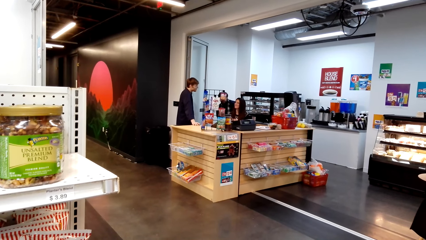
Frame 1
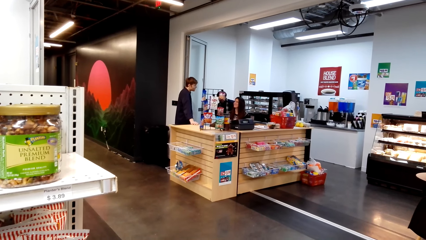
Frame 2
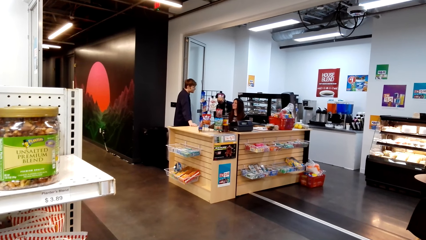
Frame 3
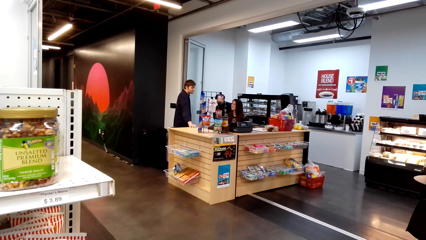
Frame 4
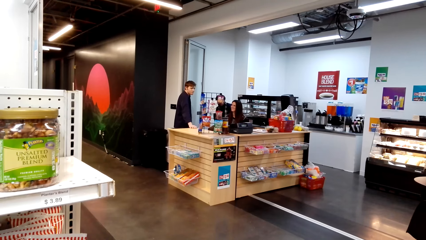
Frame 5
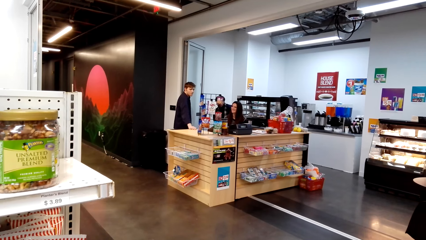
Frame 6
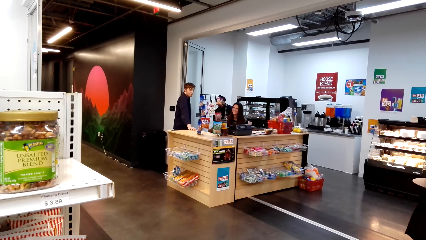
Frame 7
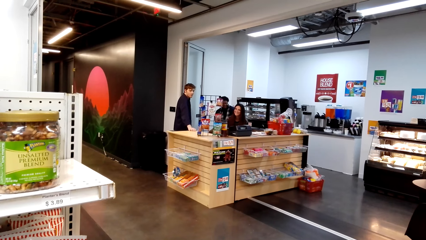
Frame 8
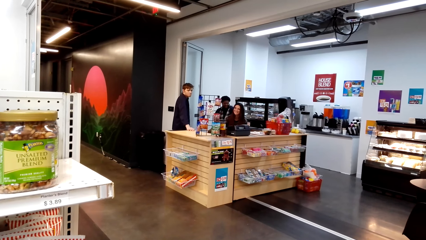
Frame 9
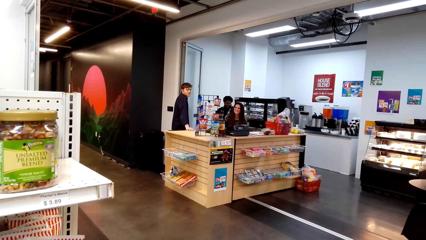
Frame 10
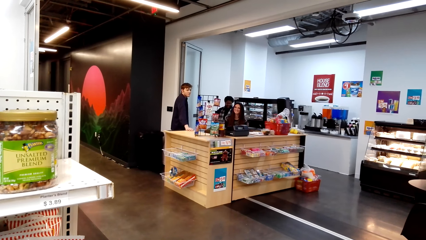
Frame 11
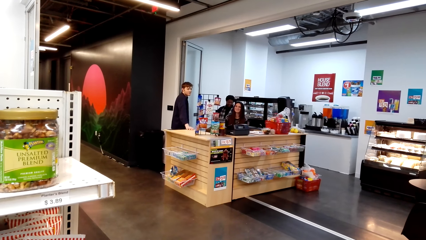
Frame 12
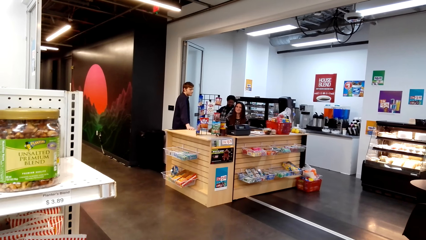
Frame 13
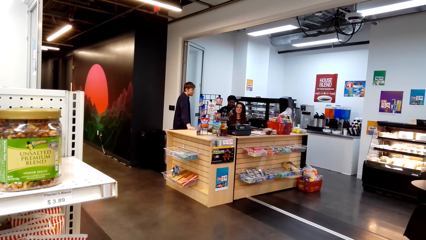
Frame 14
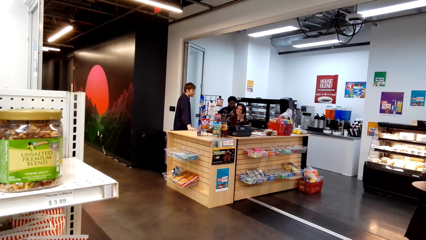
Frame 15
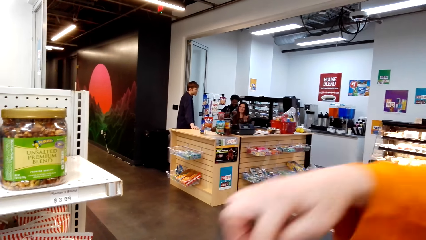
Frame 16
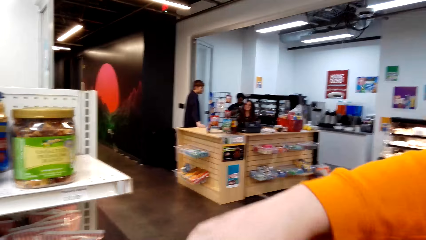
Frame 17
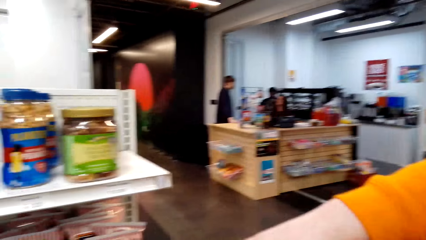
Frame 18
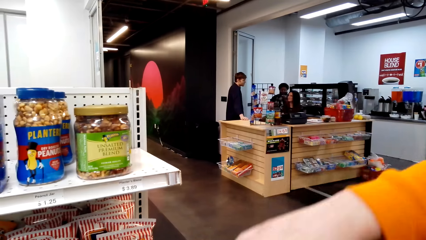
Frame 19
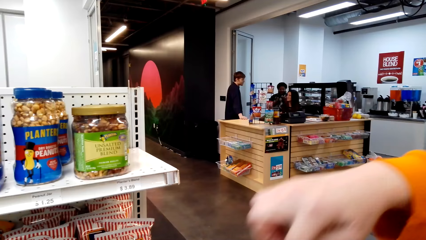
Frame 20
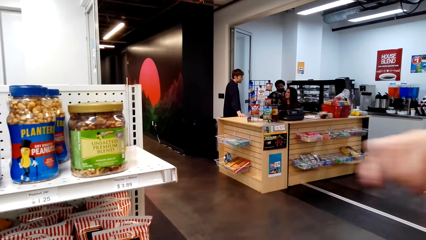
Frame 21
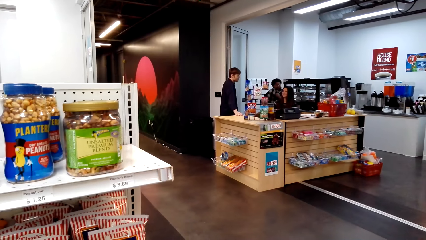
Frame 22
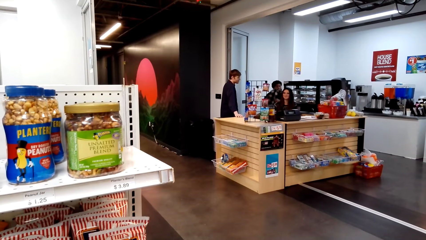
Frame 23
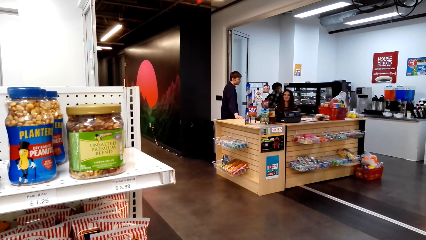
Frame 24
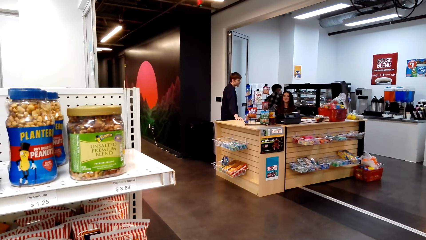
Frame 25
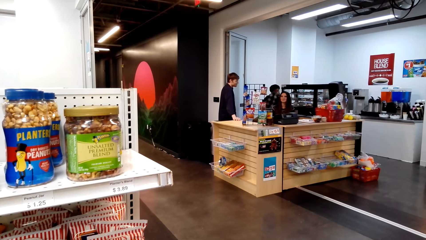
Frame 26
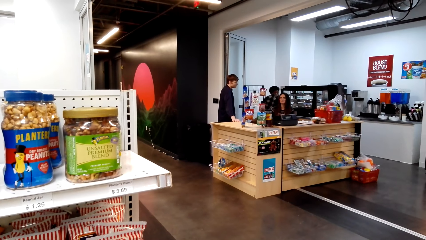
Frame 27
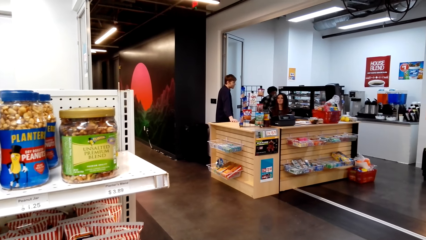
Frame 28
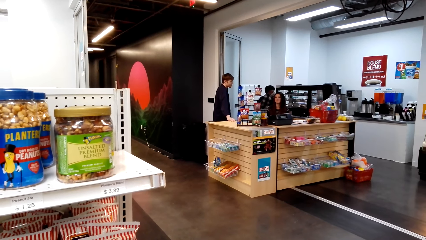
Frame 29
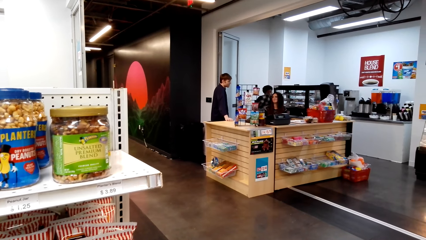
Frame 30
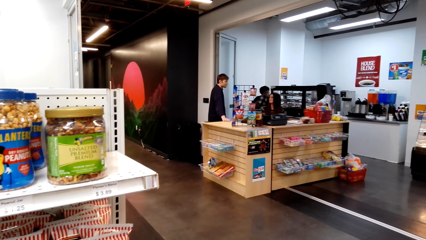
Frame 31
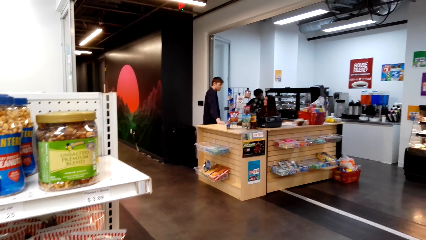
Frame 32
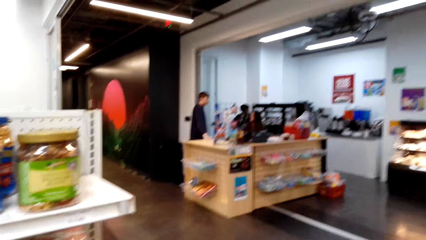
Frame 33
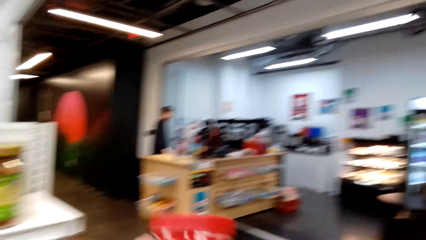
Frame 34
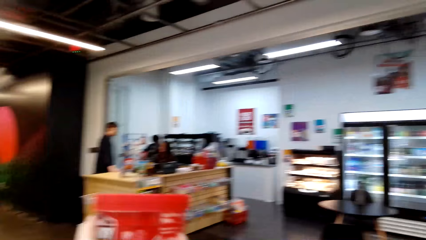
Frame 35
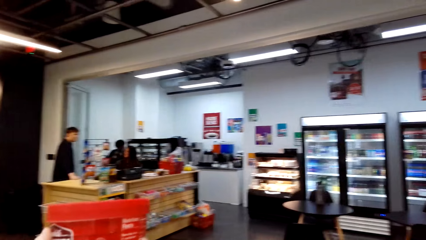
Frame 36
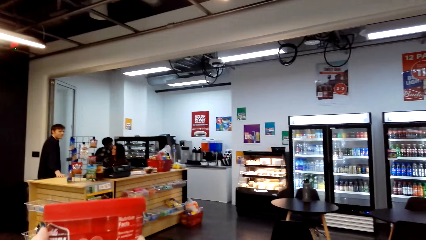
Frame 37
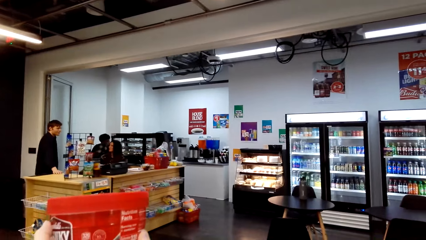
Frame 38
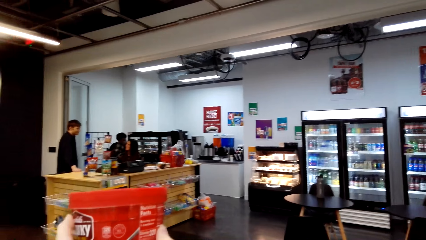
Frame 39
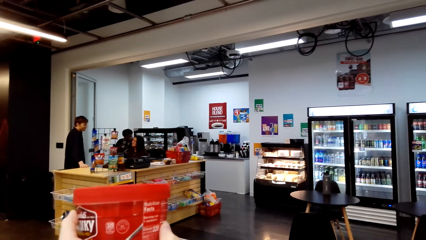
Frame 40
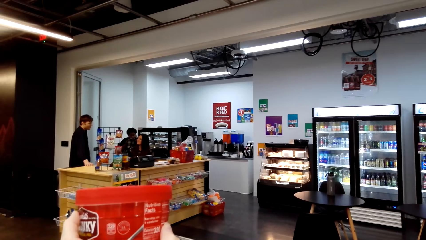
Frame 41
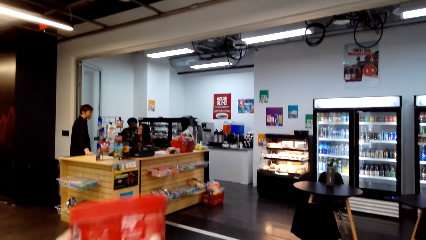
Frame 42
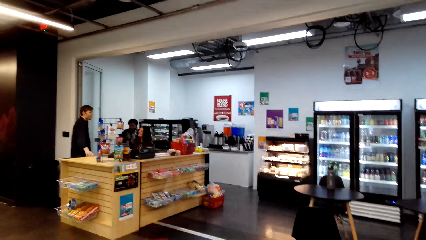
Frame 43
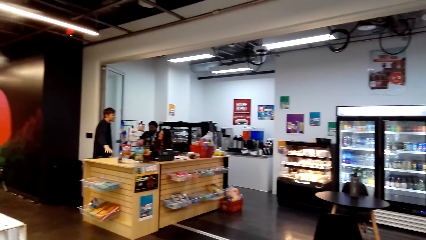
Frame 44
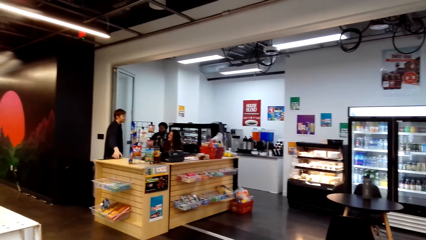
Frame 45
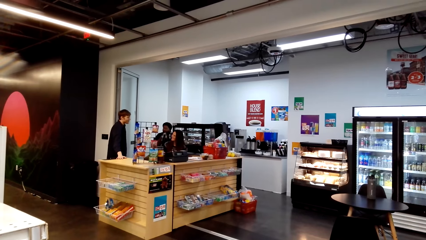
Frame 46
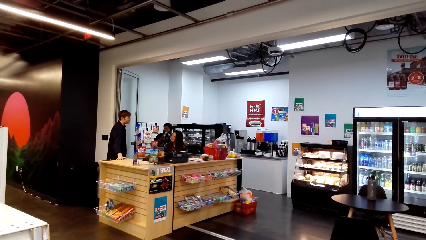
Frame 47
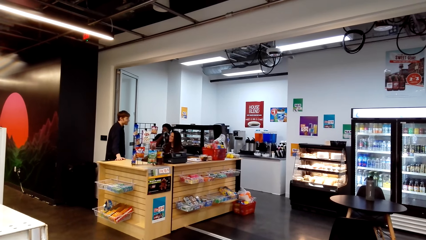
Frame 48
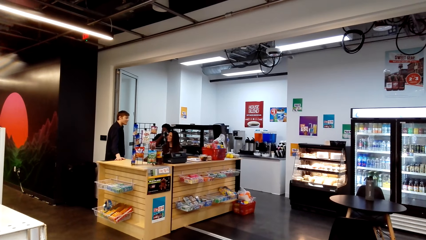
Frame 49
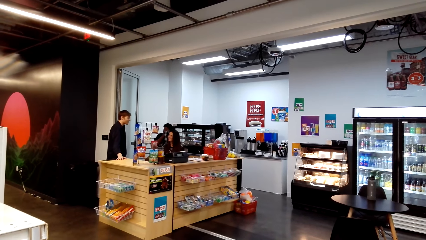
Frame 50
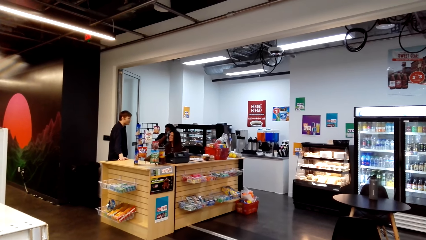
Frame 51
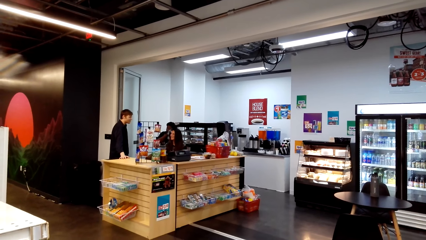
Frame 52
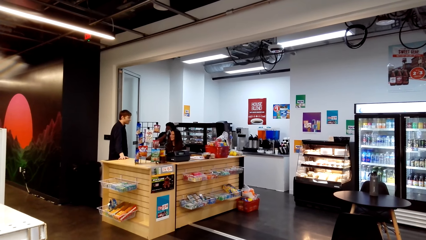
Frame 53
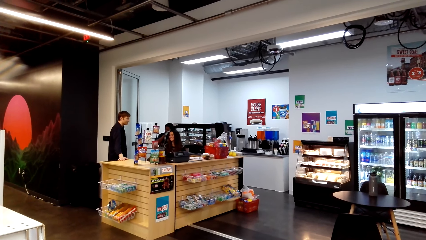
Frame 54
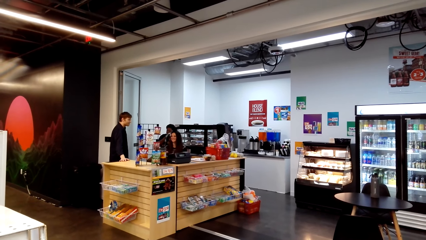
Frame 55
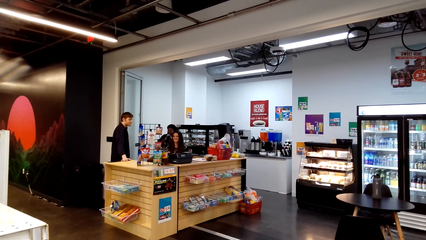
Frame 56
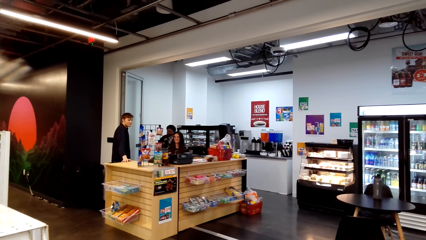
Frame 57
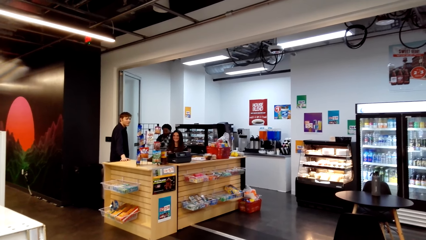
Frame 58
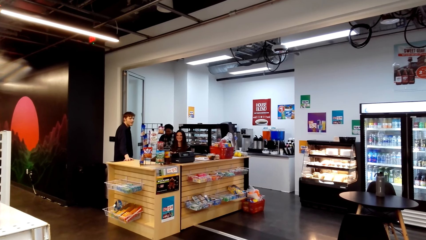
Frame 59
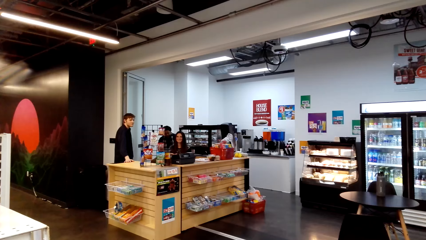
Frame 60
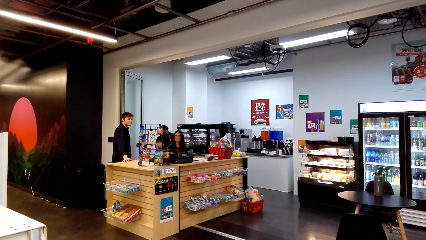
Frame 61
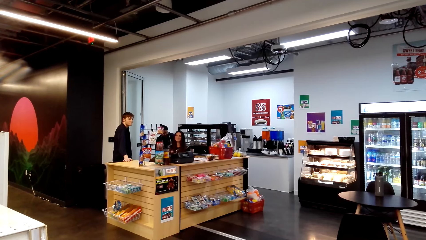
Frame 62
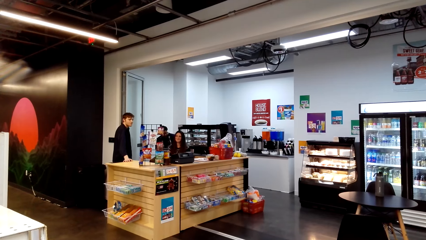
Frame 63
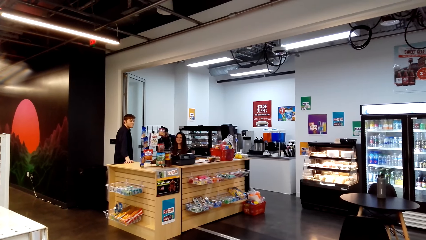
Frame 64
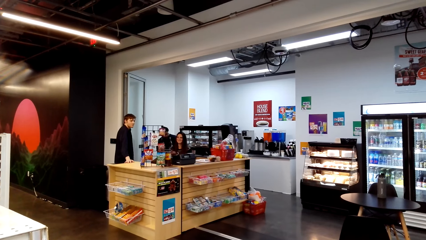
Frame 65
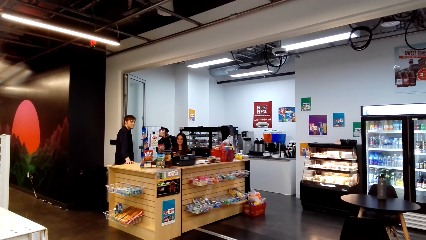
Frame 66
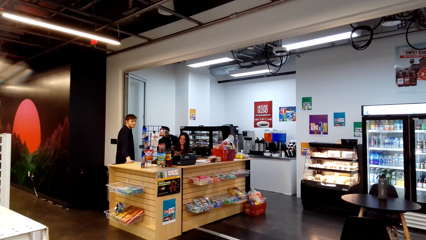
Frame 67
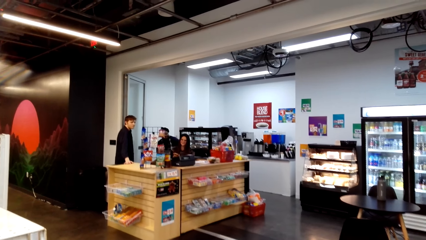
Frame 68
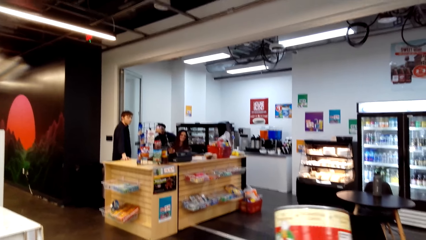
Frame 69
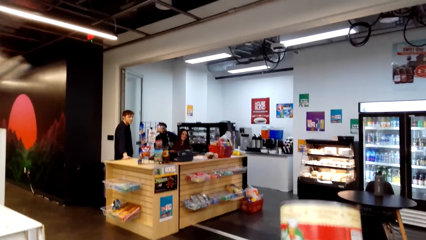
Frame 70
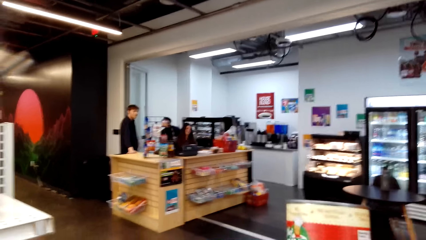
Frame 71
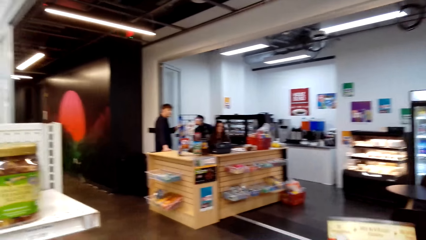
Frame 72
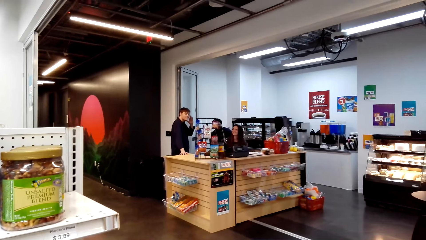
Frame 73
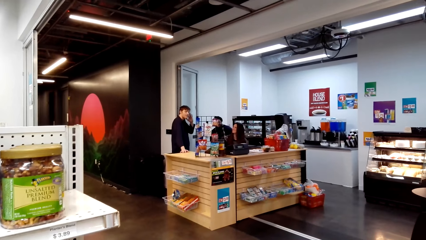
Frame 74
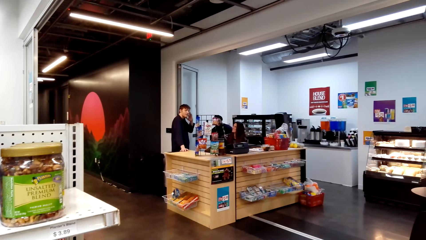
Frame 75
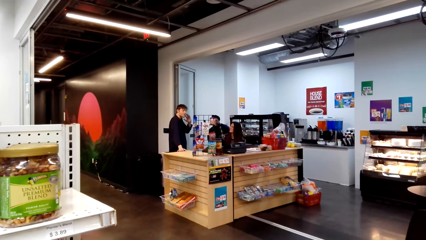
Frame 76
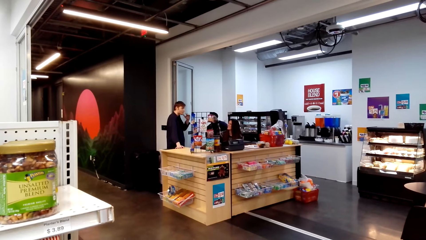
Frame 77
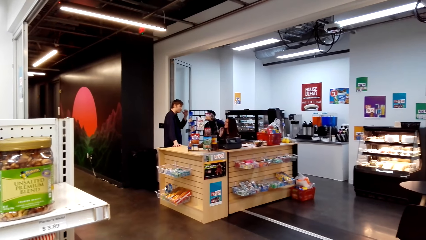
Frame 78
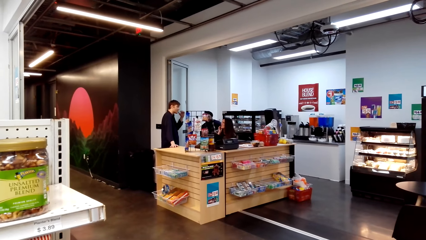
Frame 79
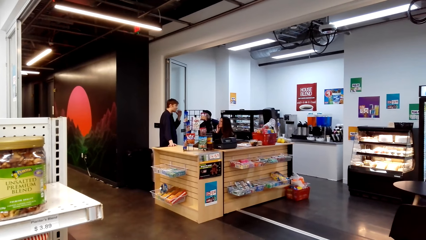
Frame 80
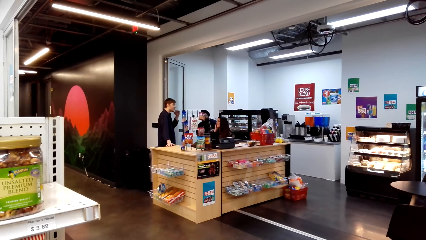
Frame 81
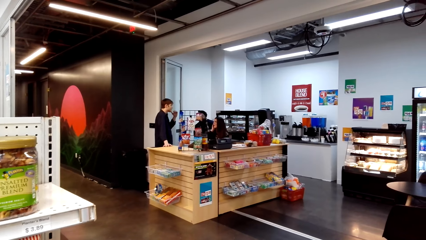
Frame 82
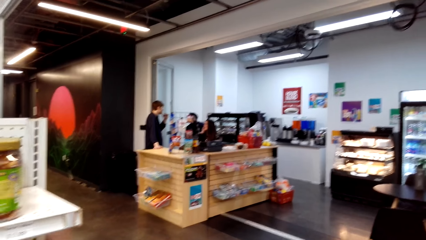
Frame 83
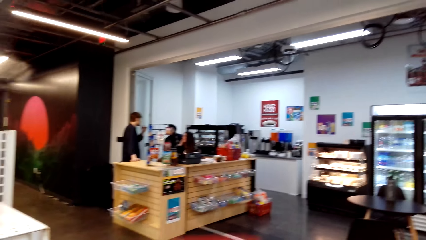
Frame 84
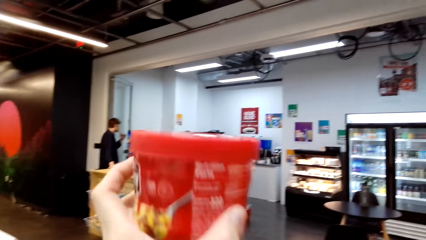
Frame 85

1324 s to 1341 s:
A woman picks up something with her right hand. The camera wearer stands on the floor. She picks up an object. She holds the object with her hand. She returns the object. She stands on the floor.
